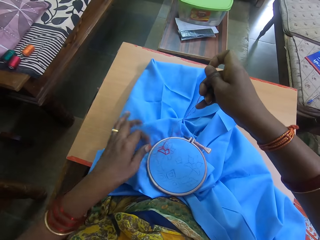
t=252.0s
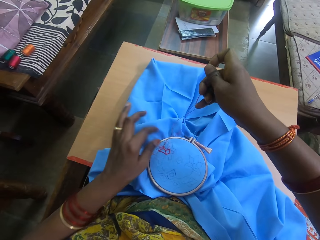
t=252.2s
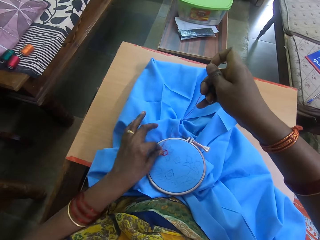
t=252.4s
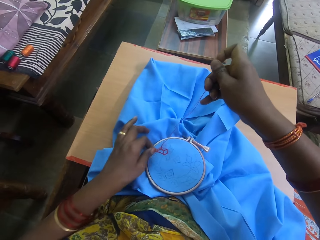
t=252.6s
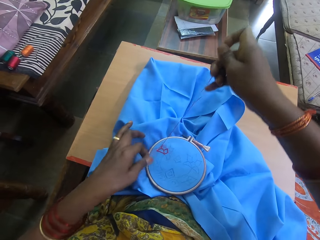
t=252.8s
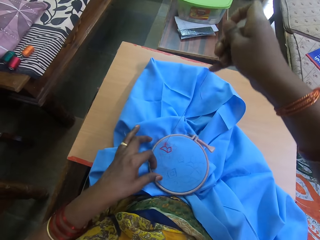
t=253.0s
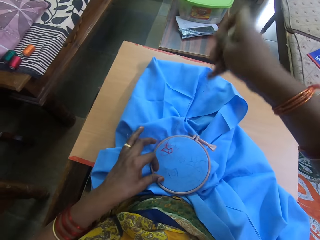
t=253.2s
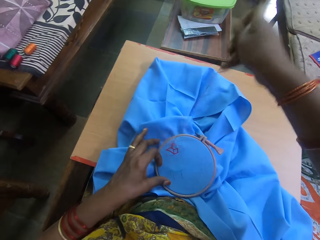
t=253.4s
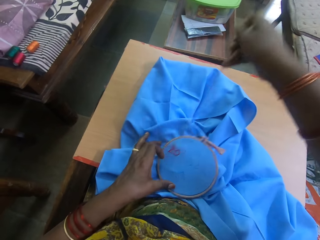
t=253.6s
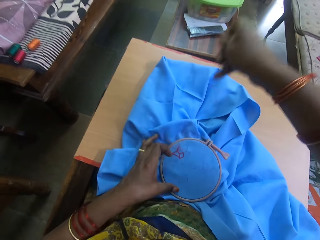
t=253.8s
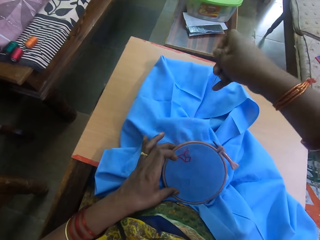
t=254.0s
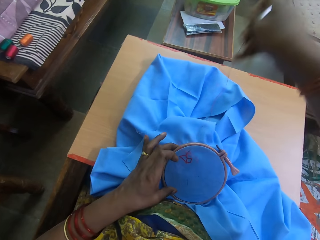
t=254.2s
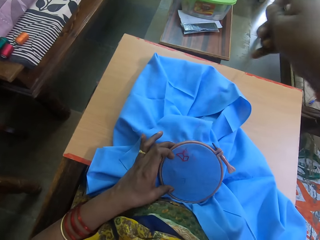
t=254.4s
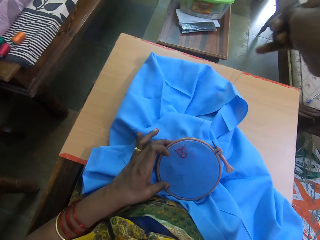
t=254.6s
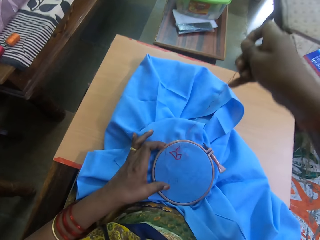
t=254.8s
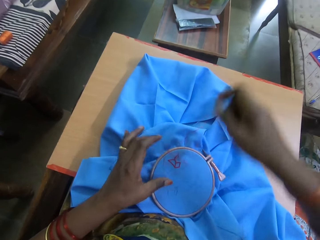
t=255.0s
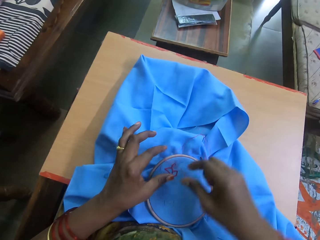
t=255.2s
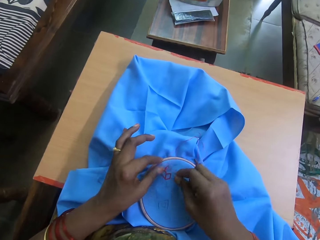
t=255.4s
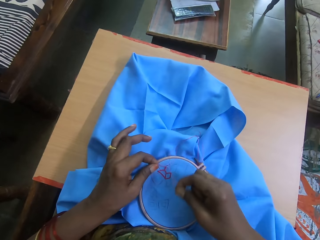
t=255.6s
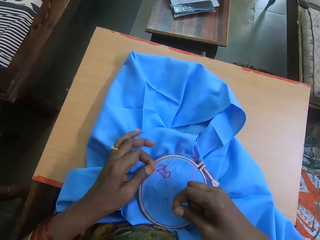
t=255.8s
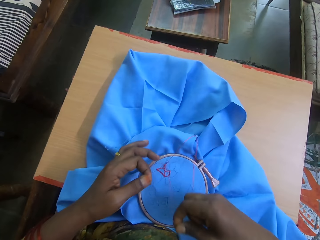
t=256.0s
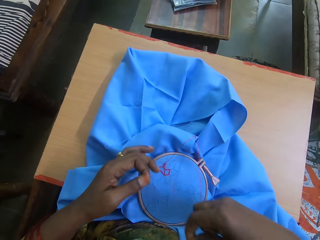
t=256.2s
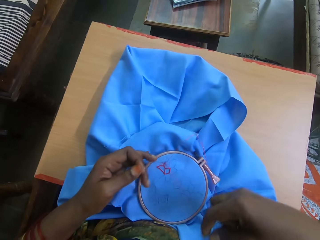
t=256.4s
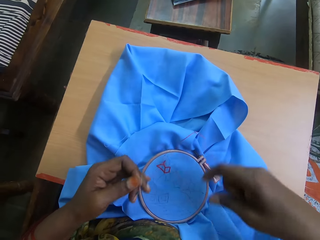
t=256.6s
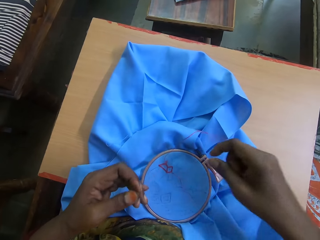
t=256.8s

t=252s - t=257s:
The camera wearer pulls a thread from the embroidery.

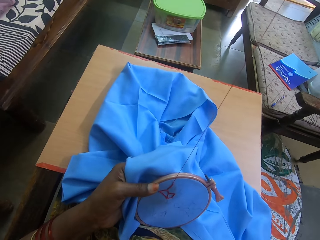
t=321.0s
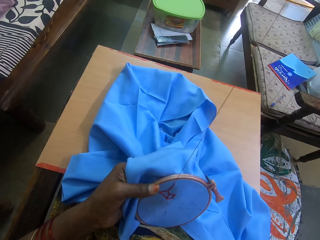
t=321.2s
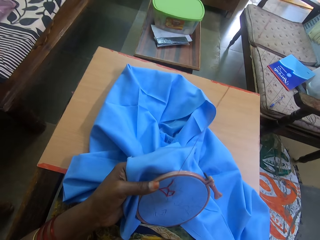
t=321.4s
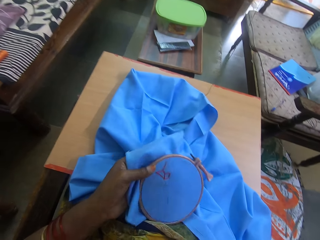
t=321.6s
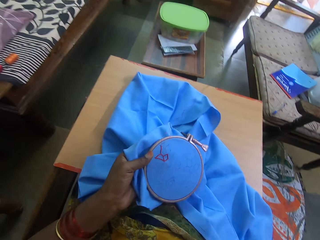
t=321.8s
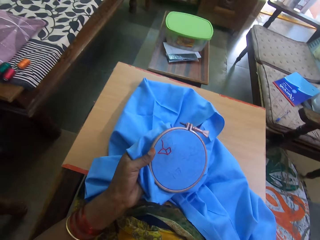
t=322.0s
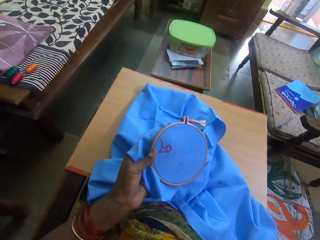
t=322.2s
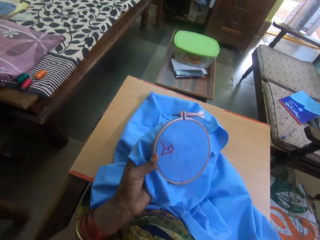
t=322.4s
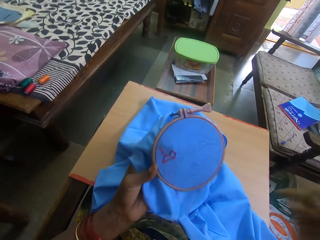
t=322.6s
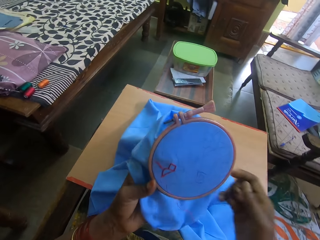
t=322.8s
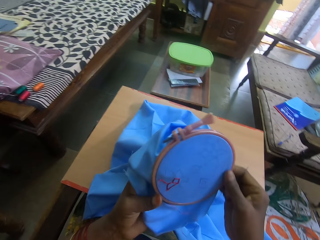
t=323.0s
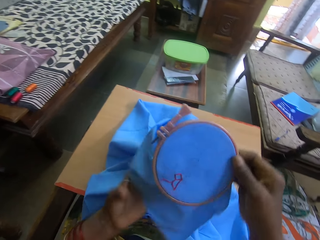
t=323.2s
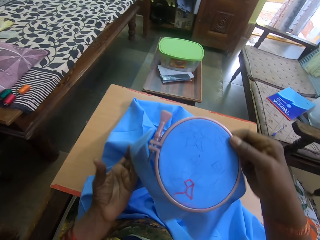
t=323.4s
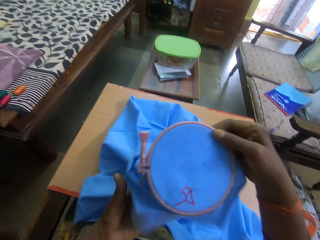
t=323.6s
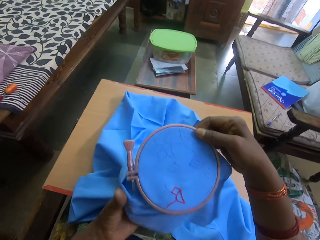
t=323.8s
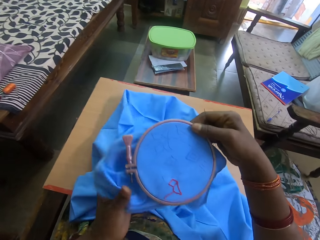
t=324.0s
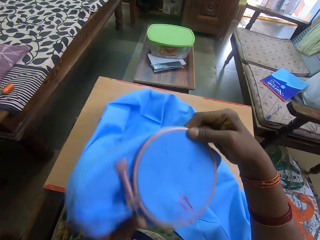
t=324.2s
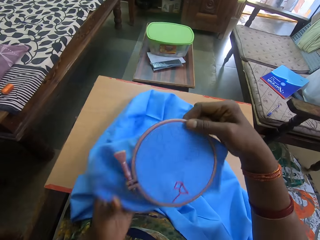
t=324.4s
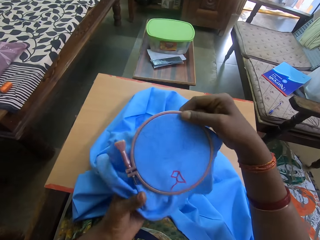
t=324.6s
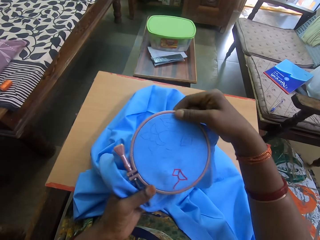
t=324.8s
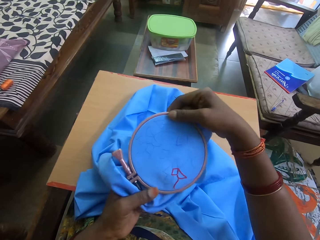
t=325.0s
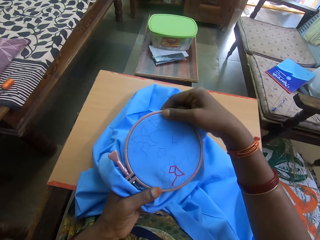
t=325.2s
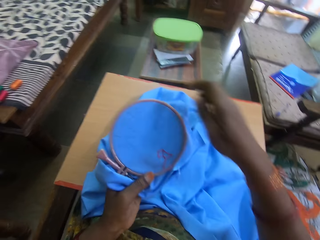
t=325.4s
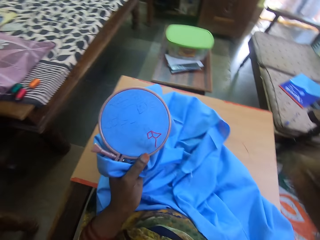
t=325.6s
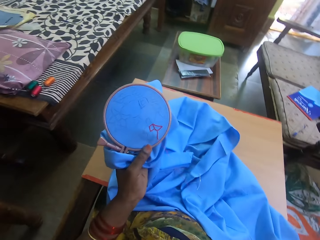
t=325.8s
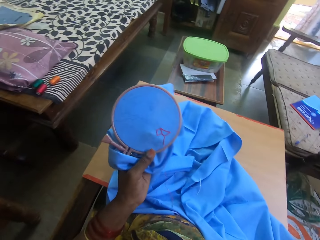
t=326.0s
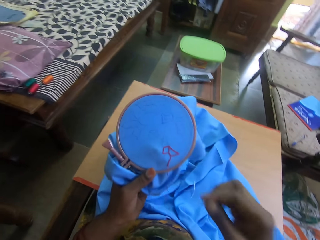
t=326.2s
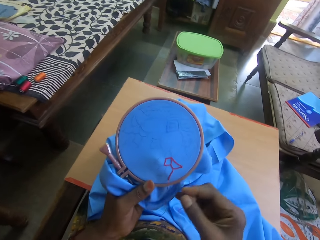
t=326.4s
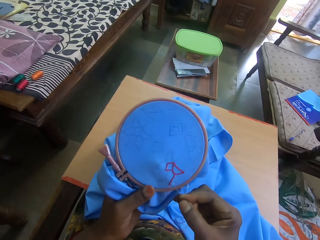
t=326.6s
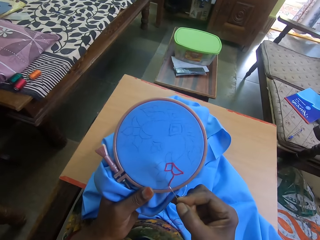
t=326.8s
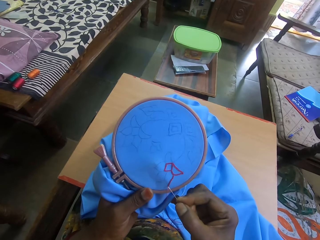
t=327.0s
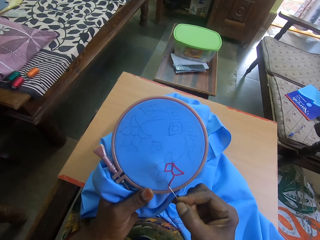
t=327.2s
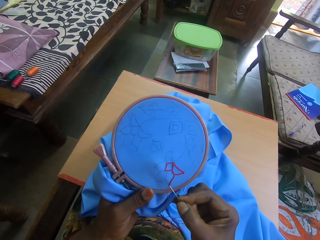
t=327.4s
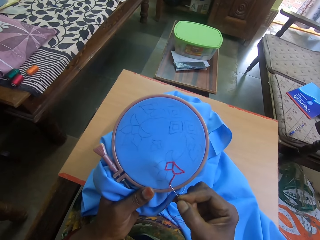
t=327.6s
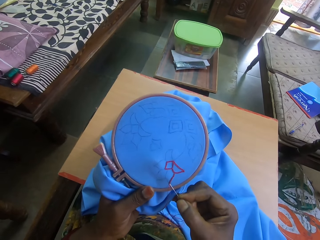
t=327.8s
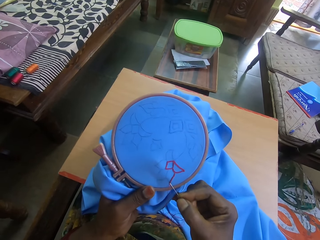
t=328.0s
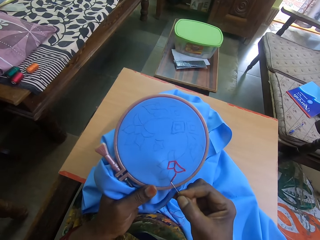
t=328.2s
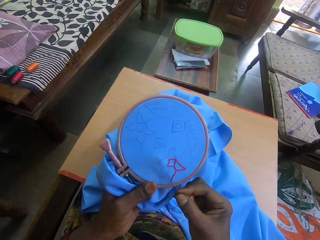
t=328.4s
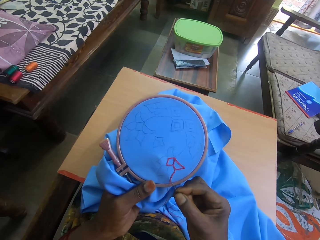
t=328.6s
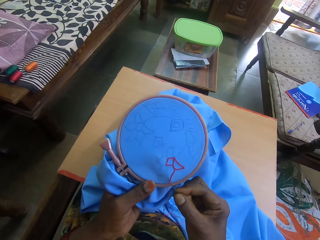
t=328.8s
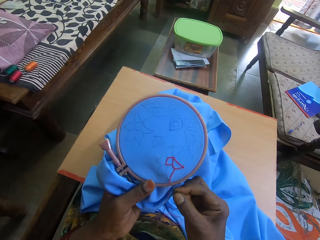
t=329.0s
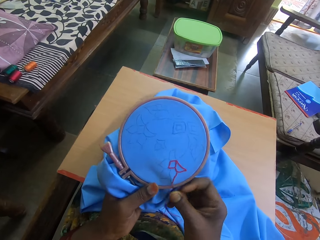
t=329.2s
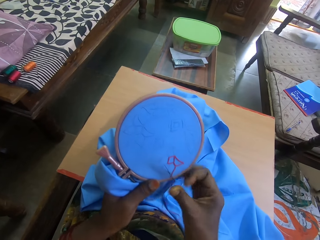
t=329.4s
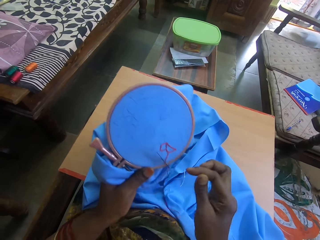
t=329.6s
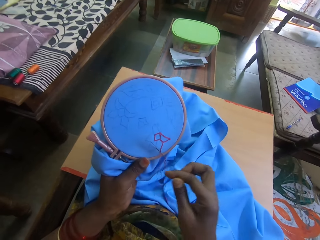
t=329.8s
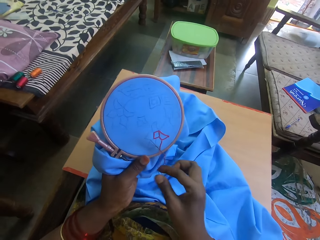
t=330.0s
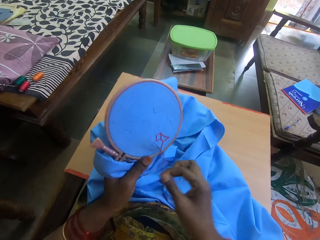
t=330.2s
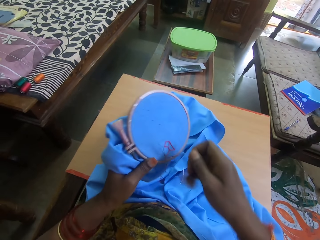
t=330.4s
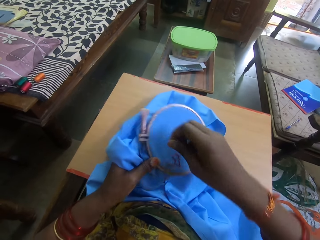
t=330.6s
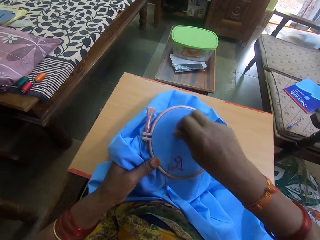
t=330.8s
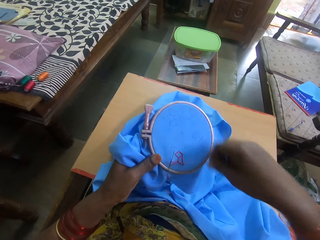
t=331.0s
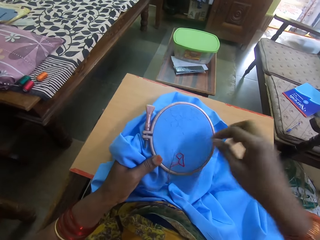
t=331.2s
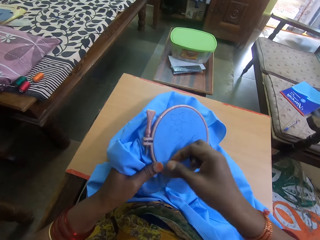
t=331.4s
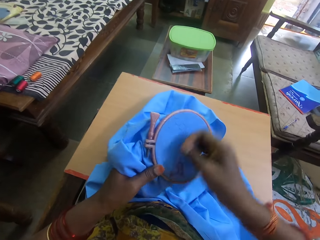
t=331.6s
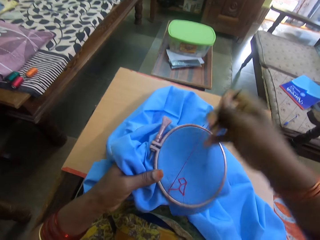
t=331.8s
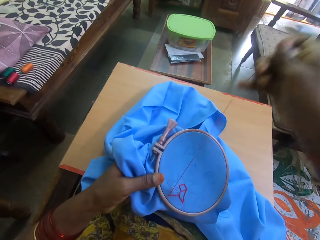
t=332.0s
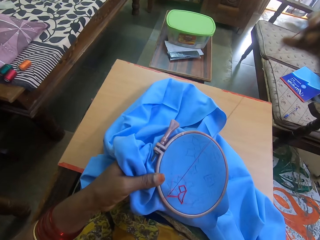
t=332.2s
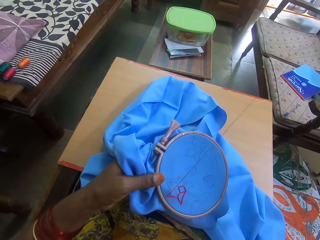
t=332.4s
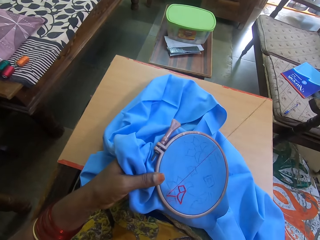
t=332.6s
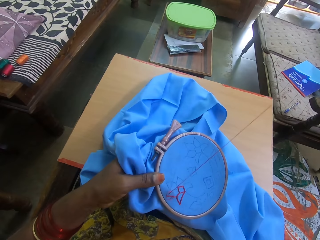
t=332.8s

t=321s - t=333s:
The camera wearer turns the embroidery ring. They adjust the fabric material. They sew the thread into the fabric with the needle.

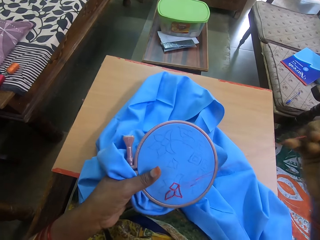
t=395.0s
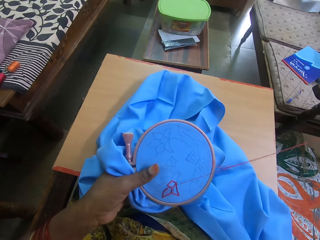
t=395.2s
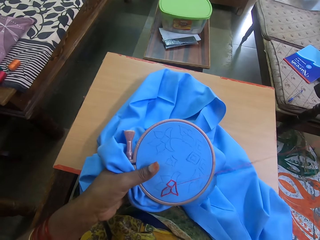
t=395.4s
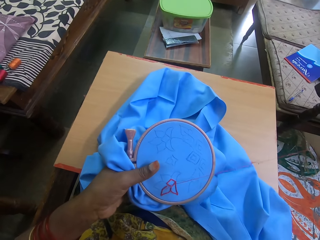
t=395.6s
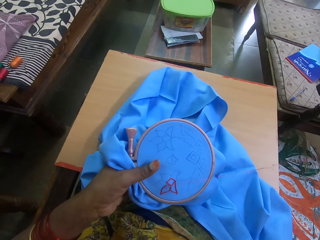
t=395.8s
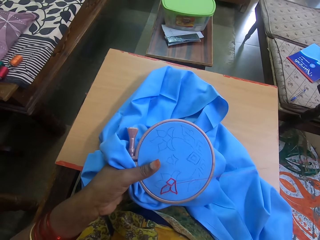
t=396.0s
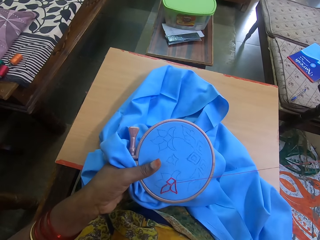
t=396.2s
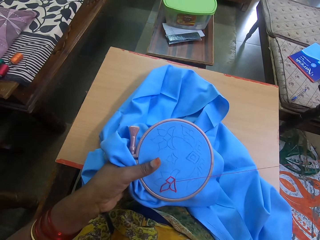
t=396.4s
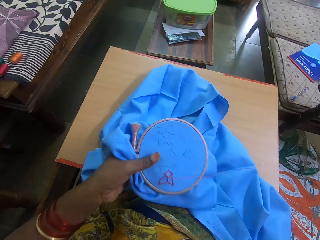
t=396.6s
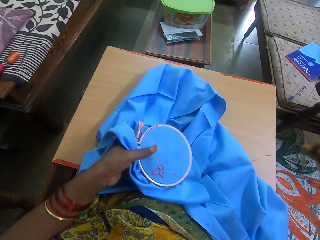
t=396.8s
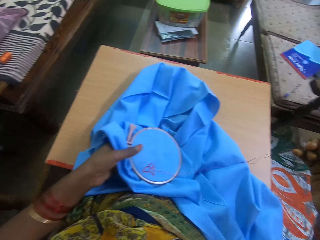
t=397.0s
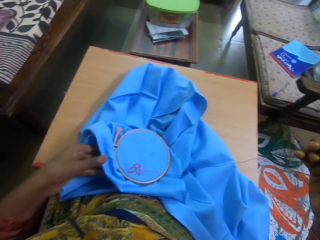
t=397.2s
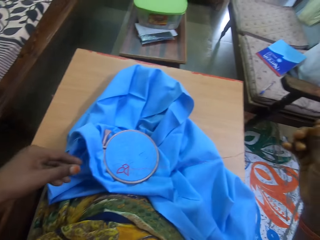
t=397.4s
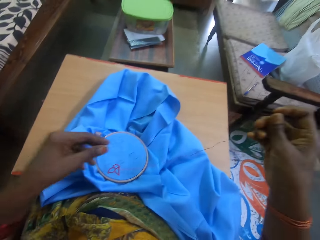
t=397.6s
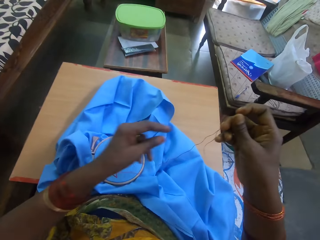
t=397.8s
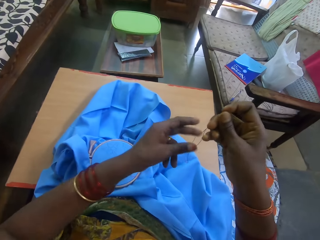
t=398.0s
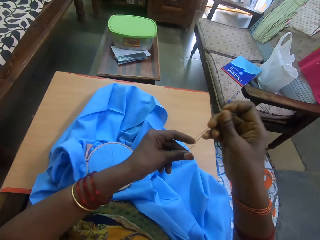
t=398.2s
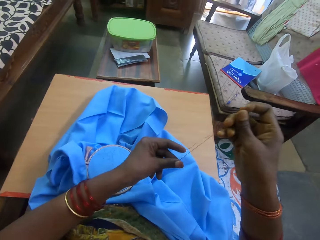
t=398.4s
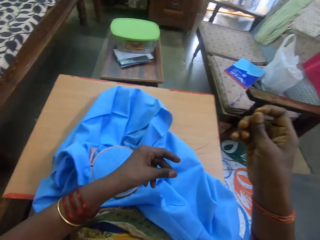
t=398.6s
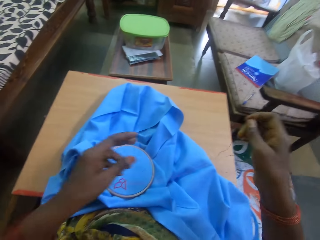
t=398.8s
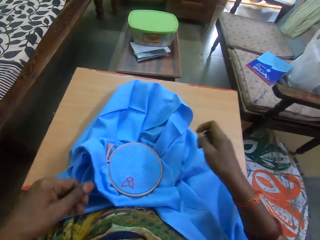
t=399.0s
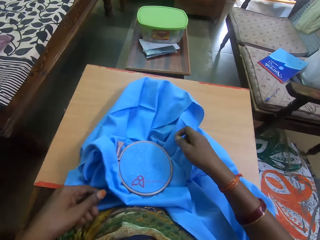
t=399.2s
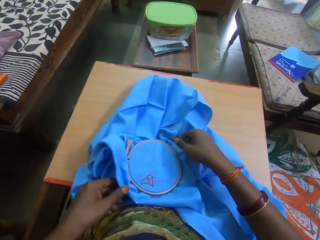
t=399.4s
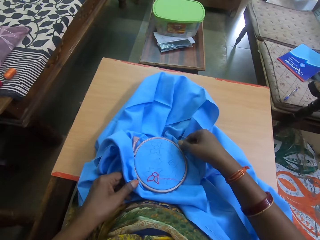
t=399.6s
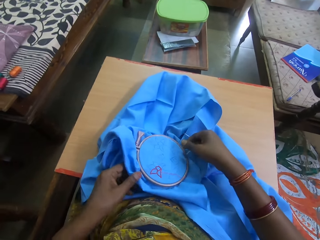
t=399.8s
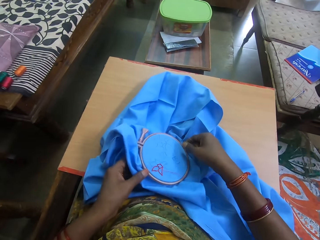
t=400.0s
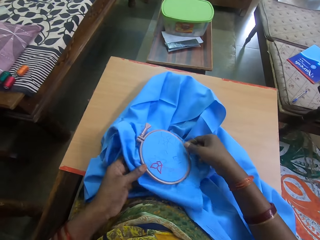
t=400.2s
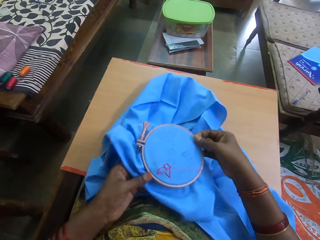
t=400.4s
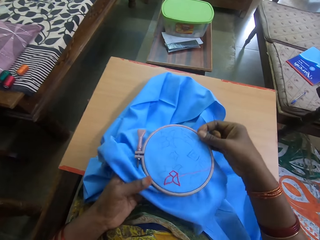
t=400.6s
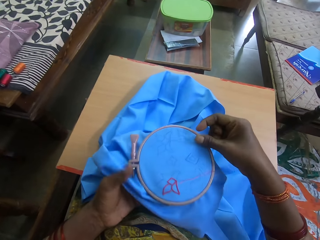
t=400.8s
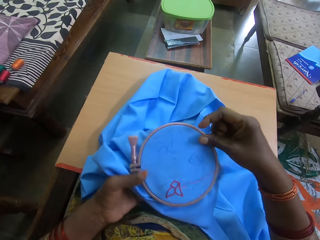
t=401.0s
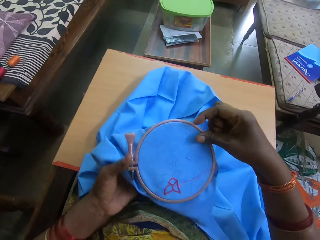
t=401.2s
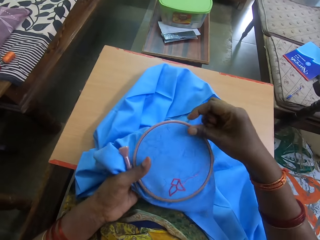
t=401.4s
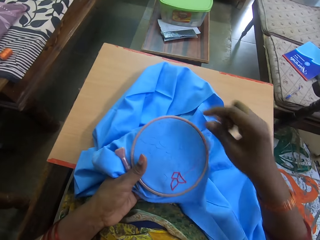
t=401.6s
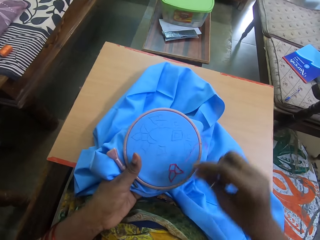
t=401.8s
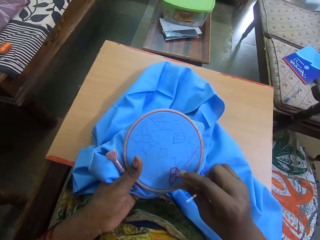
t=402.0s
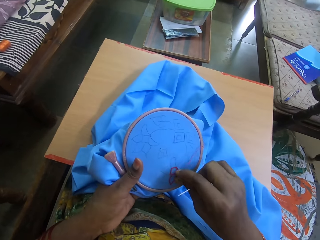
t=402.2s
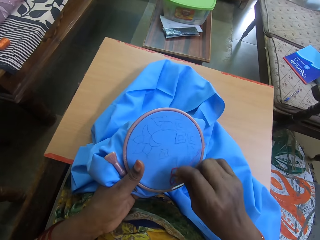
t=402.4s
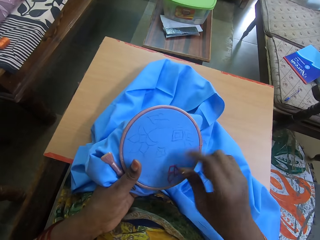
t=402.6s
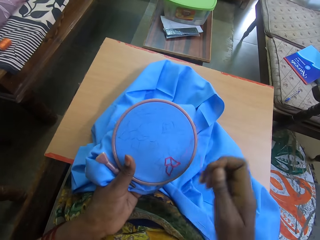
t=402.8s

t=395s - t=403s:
The camera wearer puts the embroidery ring with the fabric on her lap. She pulls the thread. She adjusts the thread. She takes the embroidery ring with the fabric. She adjusts the thread.
